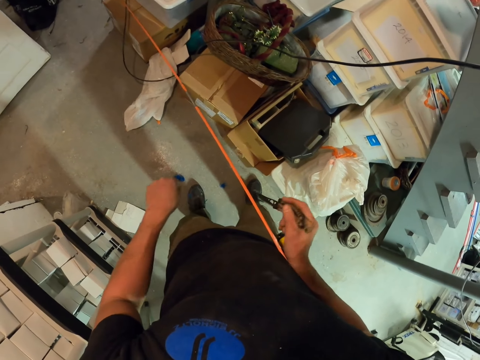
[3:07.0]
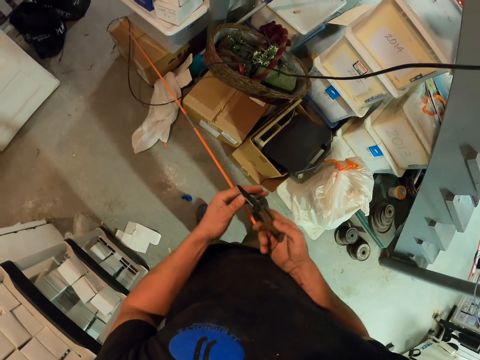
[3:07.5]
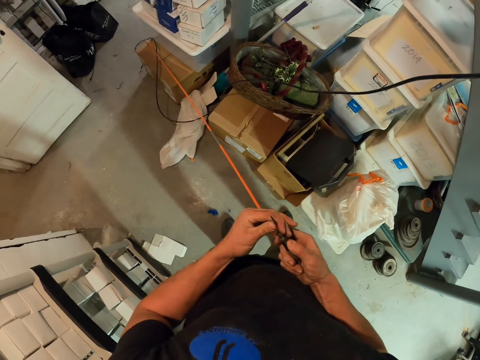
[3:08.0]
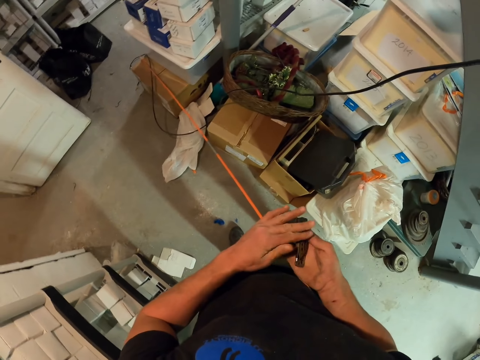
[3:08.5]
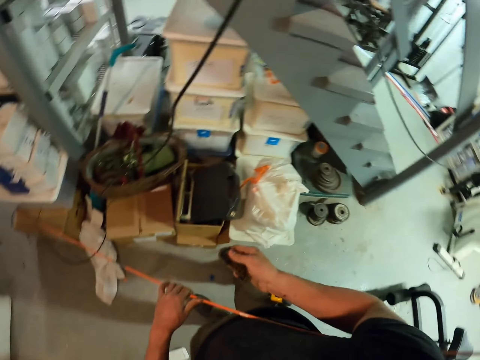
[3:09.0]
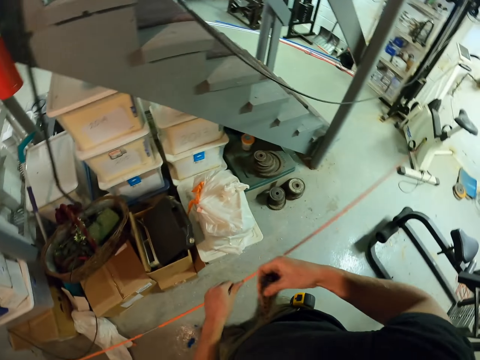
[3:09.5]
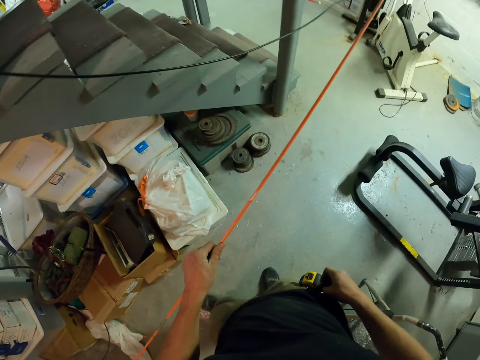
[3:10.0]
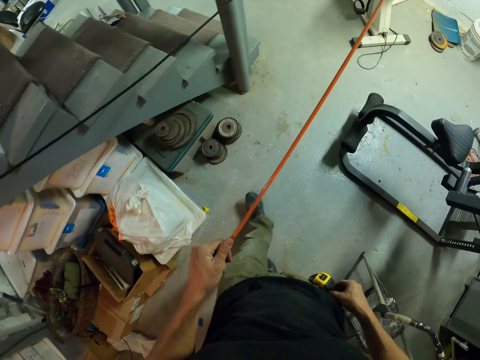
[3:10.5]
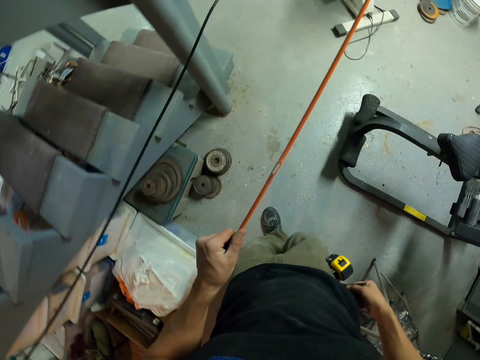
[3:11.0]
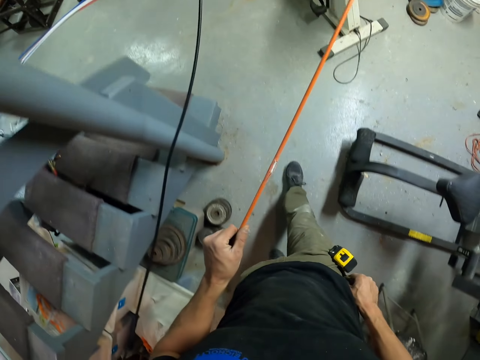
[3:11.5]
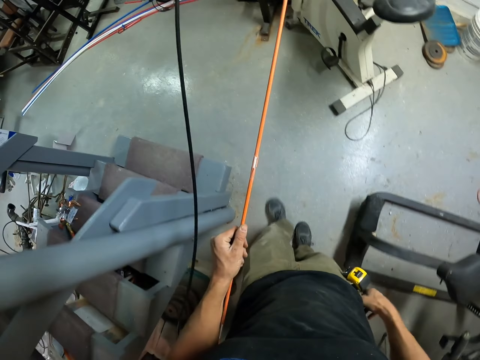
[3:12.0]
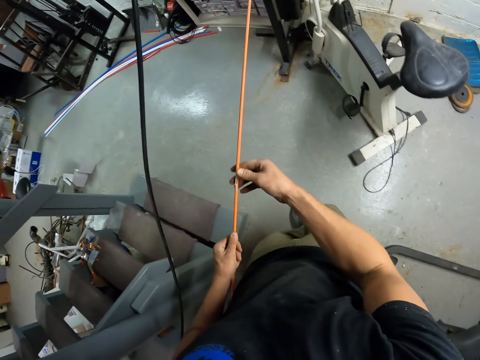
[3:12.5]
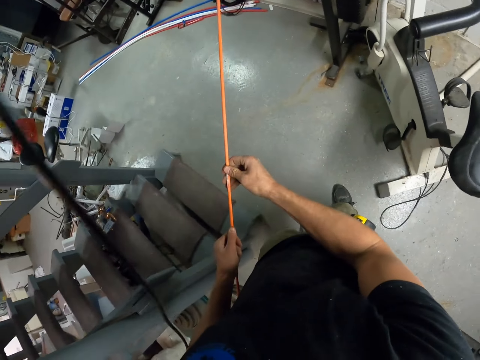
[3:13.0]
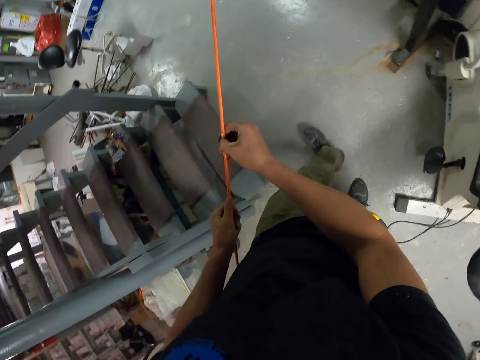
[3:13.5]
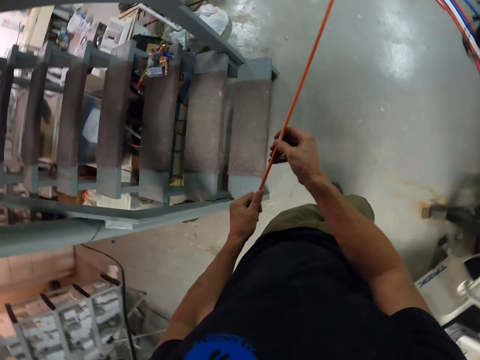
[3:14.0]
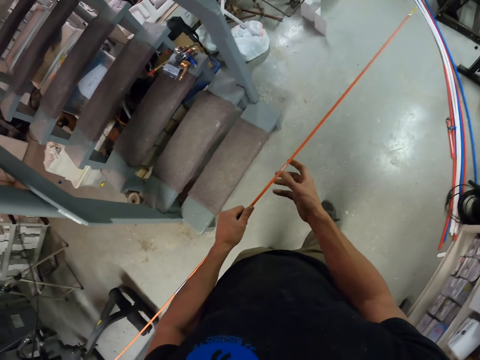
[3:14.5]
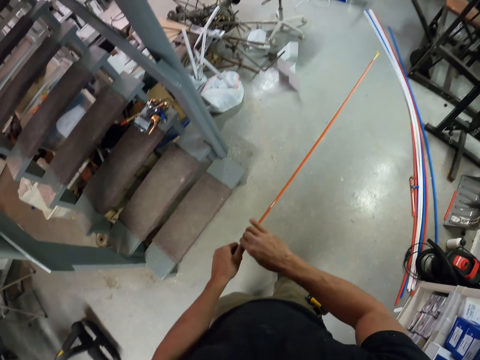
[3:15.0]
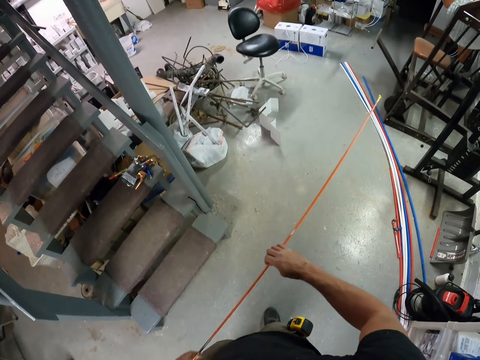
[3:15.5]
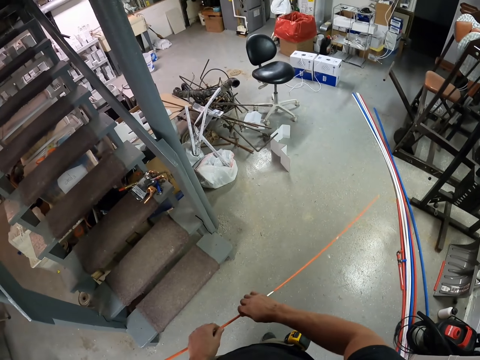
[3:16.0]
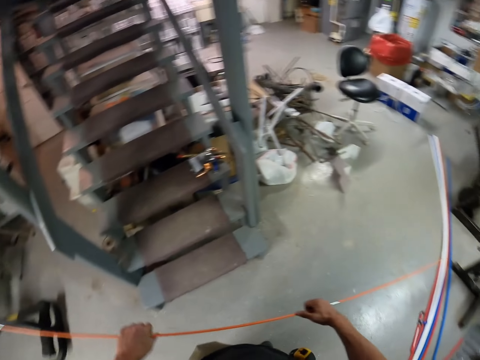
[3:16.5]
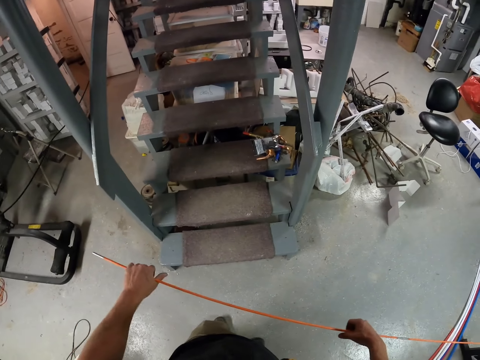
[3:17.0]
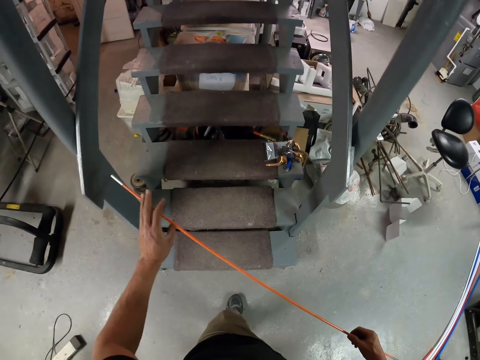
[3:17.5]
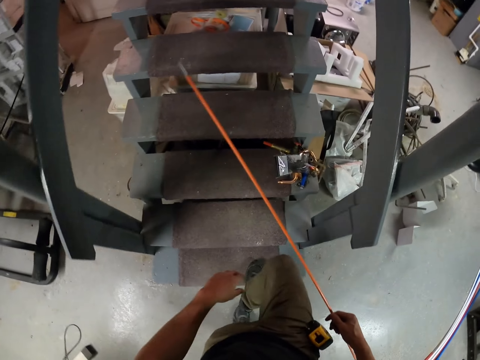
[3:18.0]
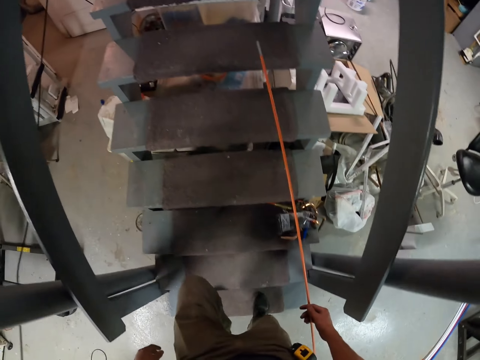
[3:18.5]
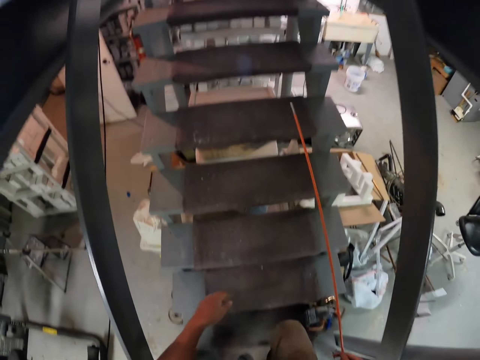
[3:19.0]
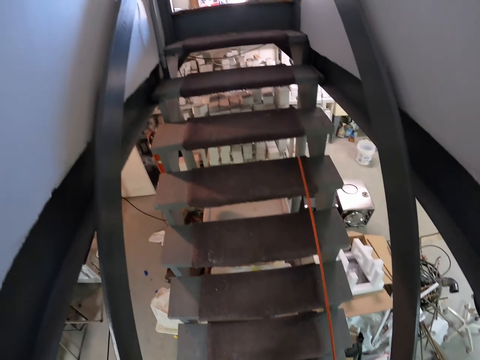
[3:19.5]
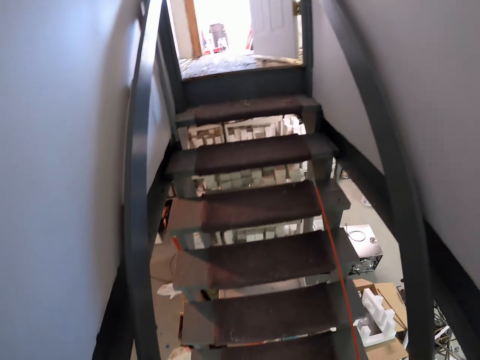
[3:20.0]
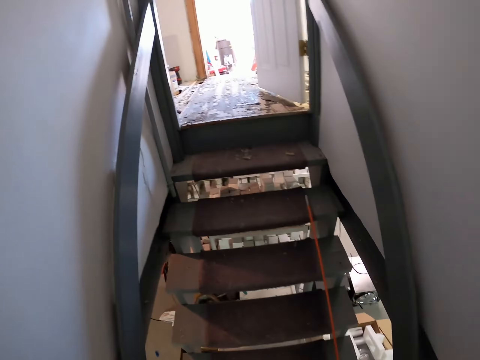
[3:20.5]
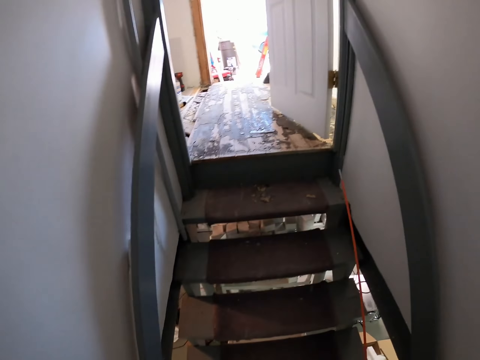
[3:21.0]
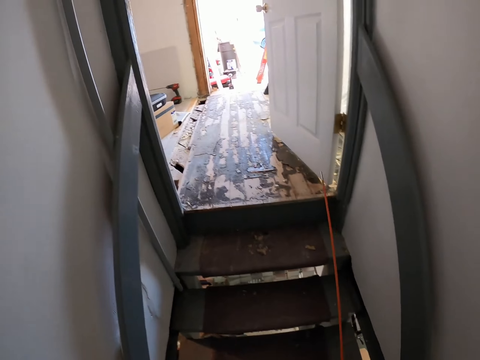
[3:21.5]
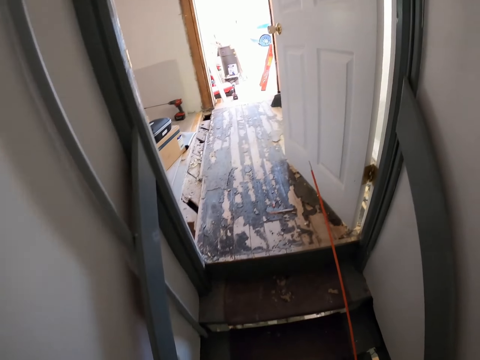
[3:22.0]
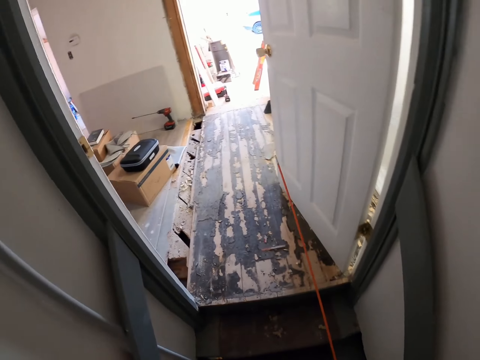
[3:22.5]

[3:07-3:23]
The camera wearer picks up the knife on his pocket. He walks around the house. He goes upstairs.

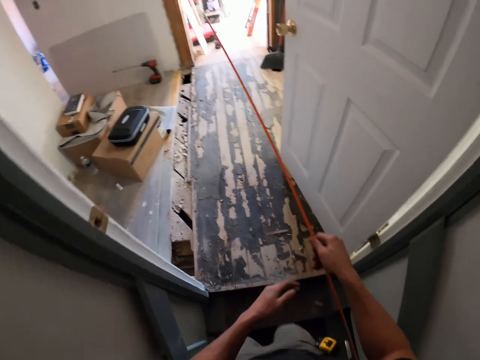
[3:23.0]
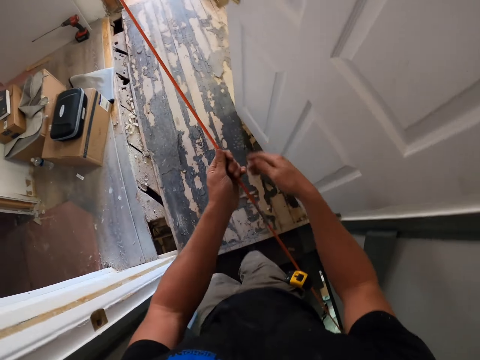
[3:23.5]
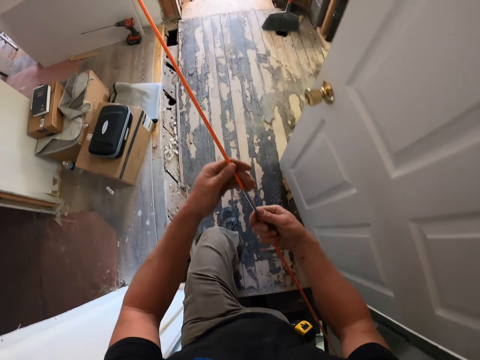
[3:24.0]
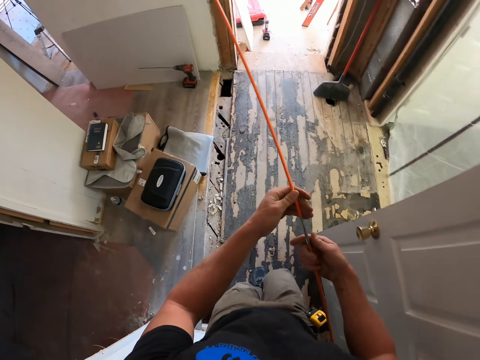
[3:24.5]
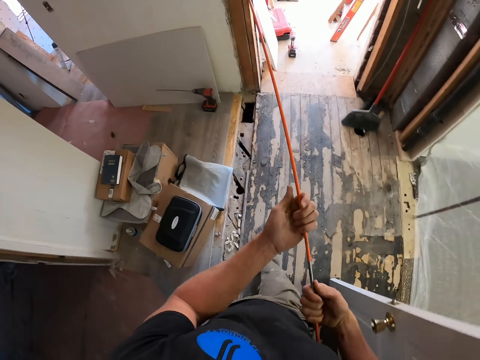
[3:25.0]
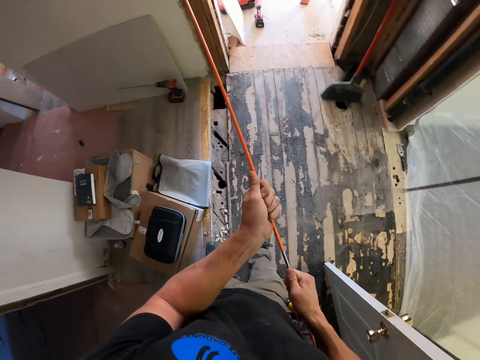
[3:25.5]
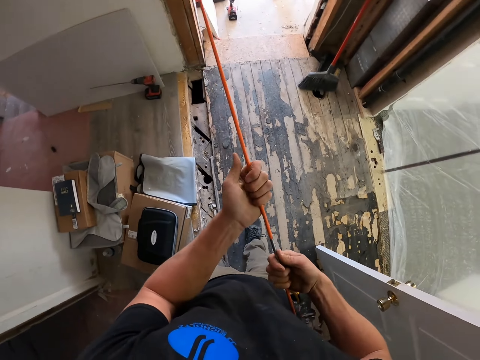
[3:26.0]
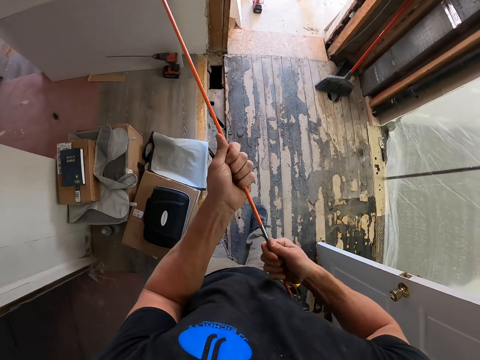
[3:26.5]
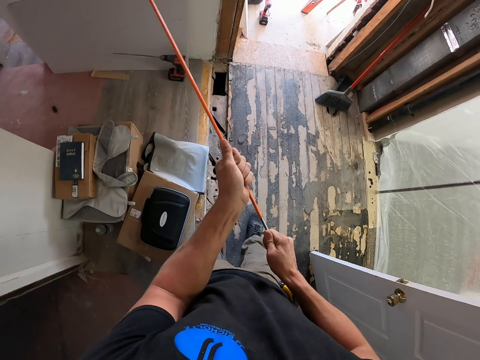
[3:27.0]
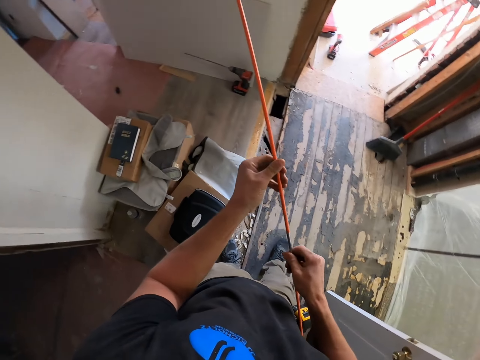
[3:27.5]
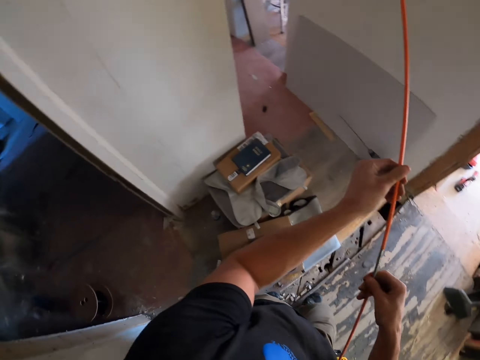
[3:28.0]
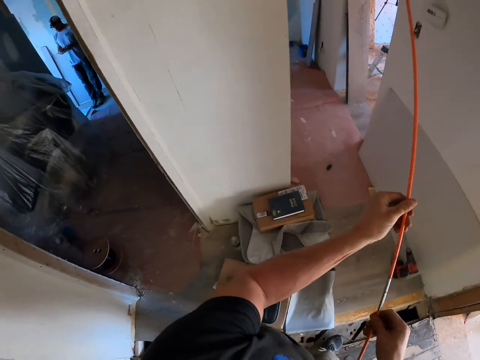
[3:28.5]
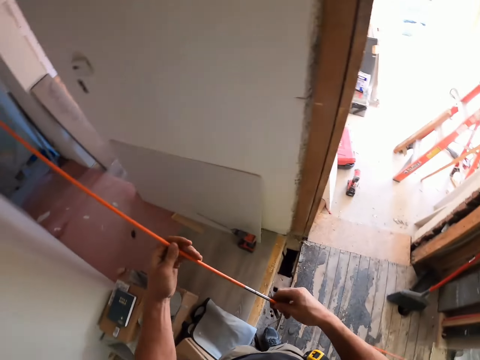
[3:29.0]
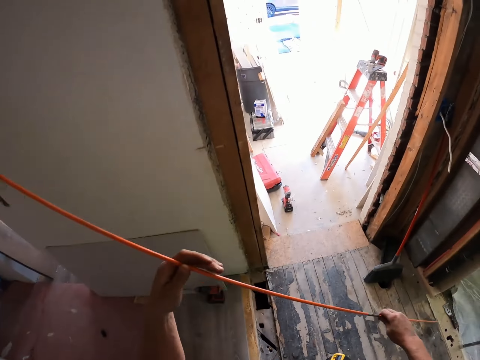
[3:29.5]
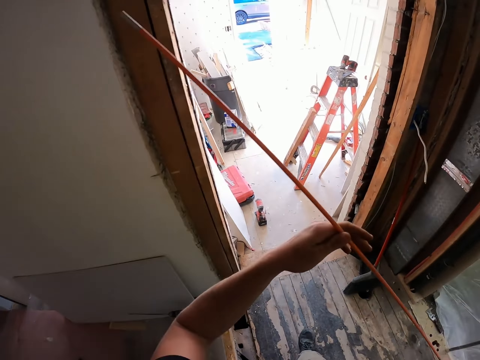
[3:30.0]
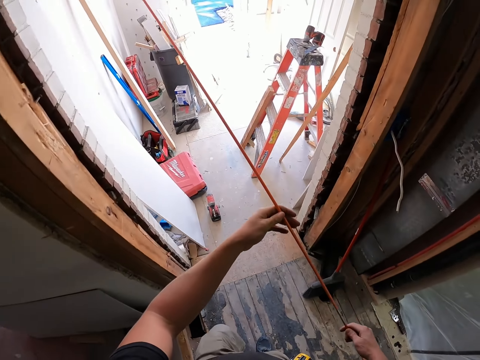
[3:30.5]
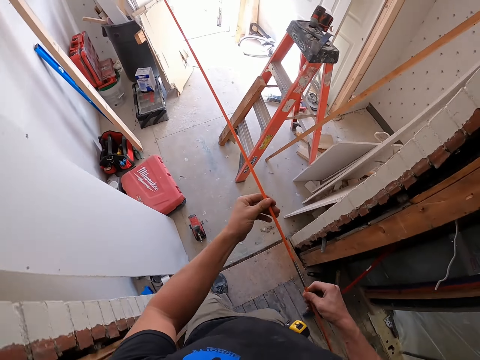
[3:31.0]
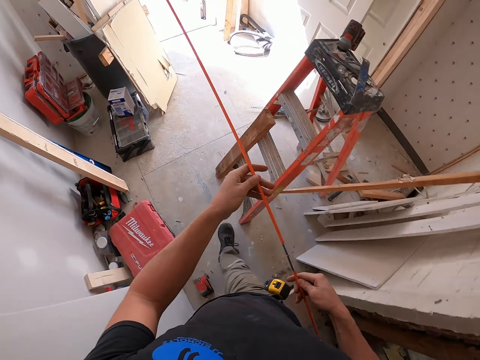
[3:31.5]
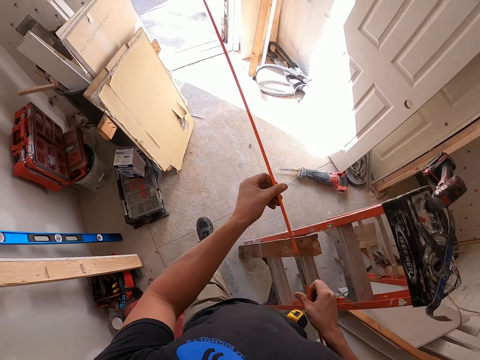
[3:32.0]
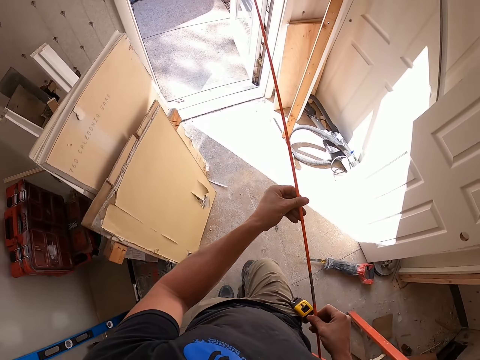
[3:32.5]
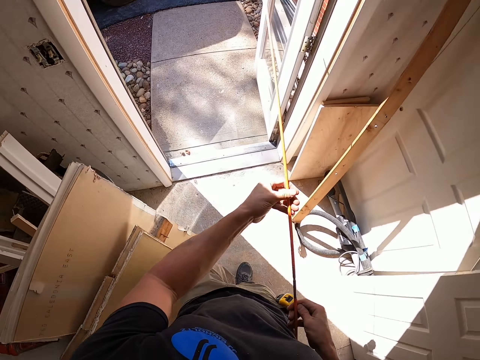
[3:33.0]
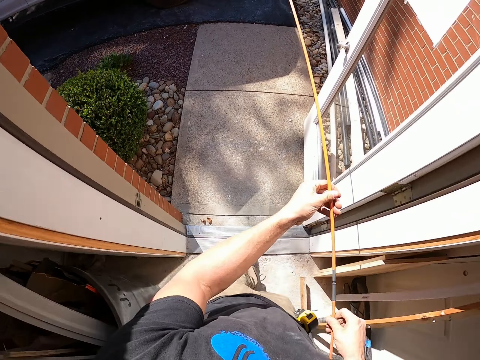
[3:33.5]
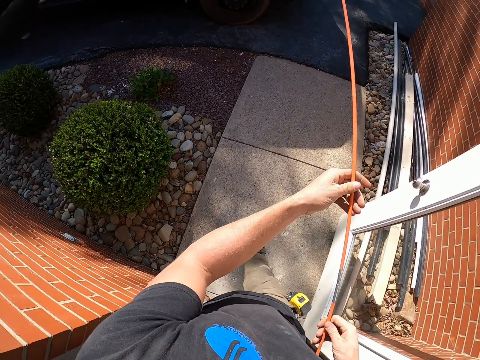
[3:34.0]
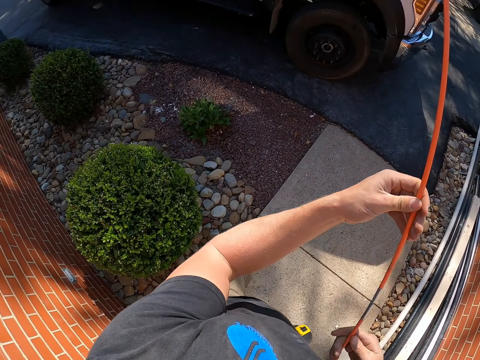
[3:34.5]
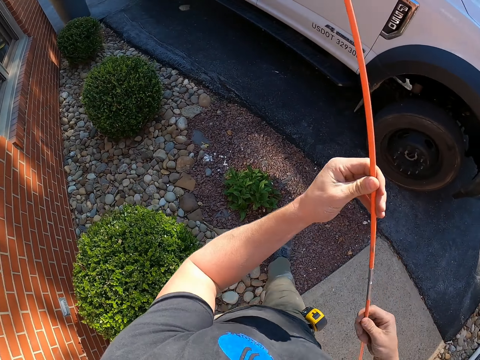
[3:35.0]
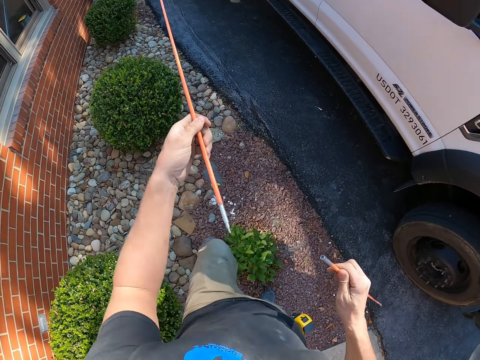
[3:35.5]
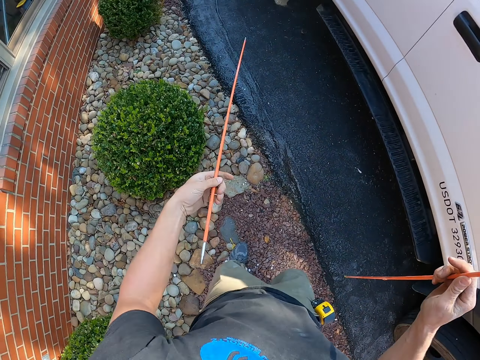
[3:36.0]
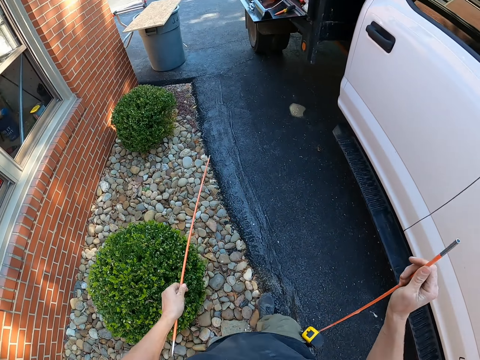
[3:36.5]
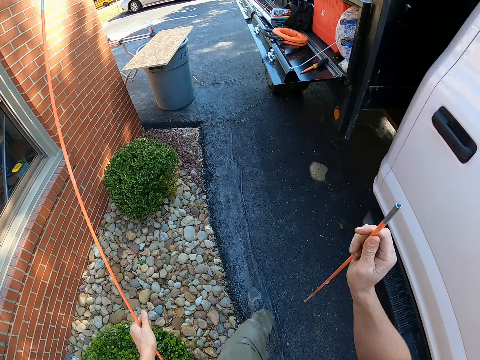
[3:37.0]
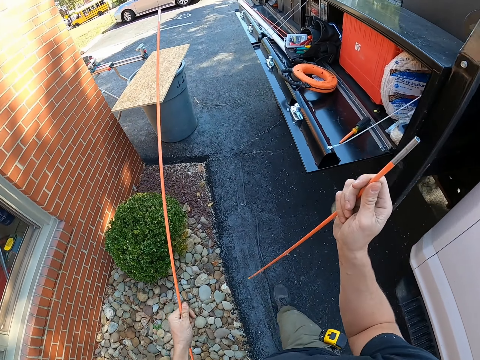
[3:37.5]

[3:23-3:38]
The camera wearer separates the rod into two.
